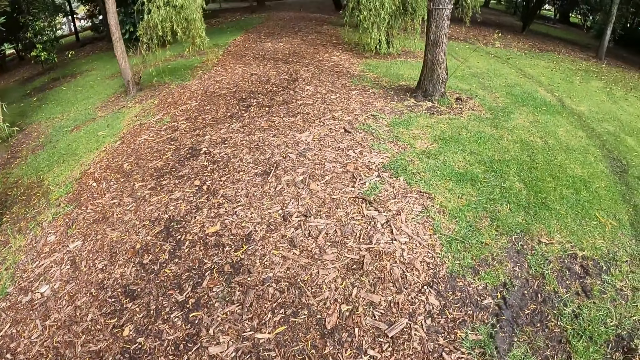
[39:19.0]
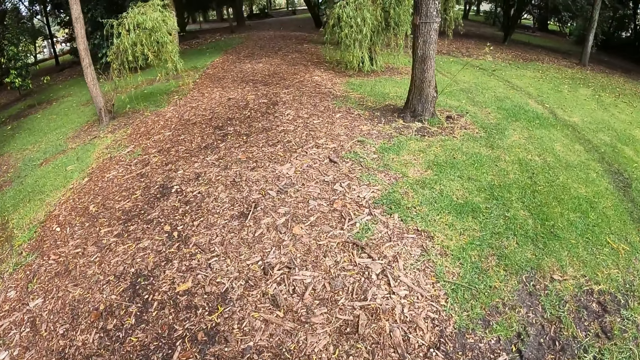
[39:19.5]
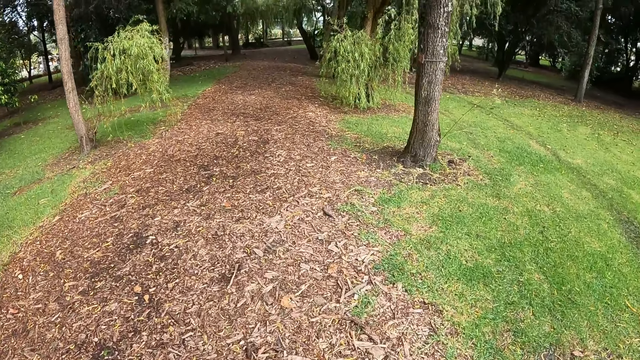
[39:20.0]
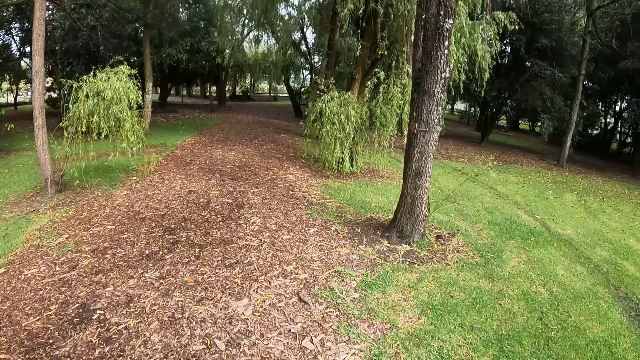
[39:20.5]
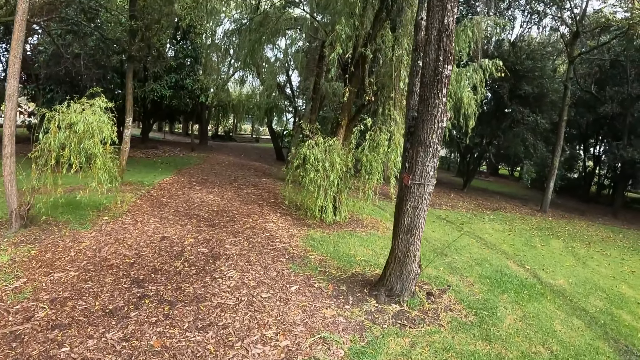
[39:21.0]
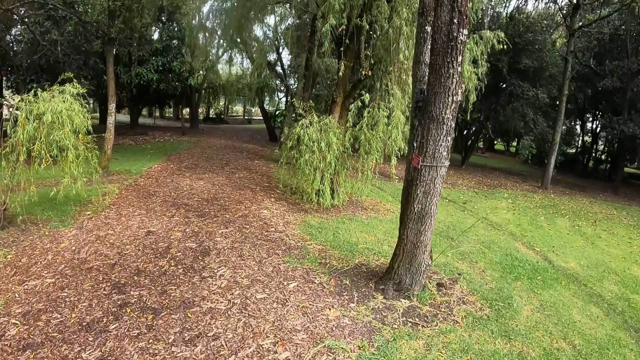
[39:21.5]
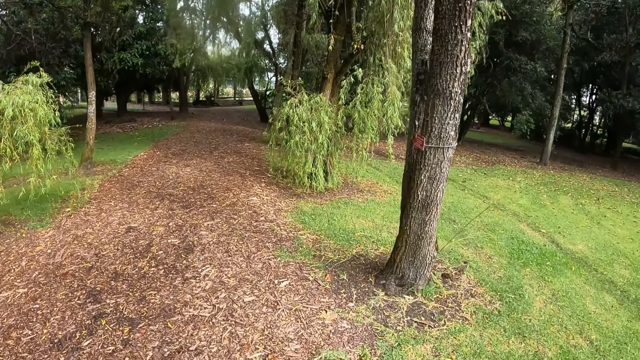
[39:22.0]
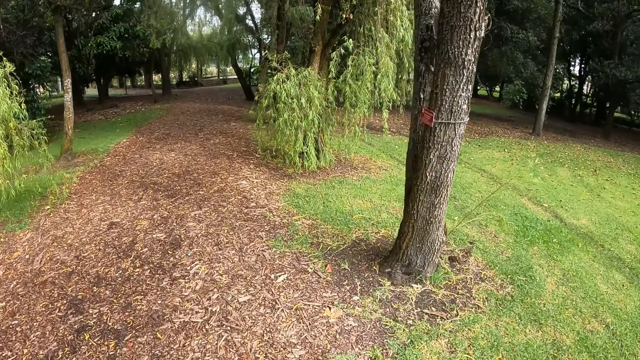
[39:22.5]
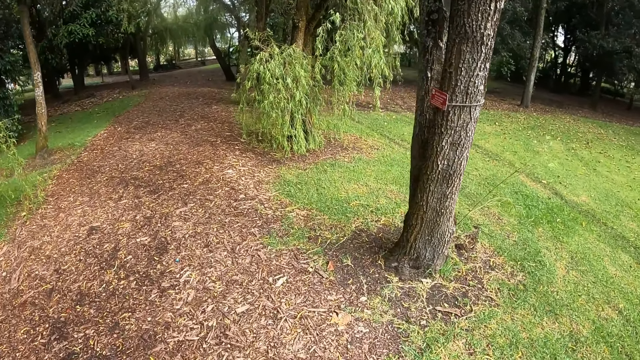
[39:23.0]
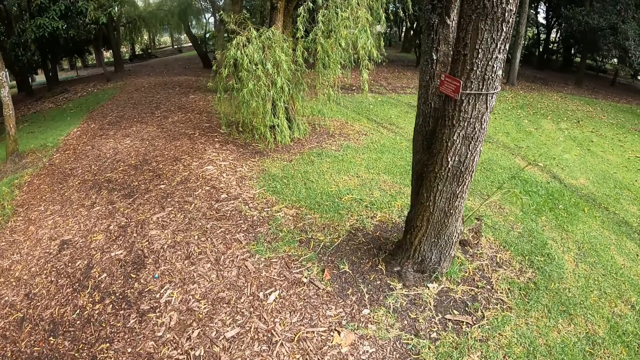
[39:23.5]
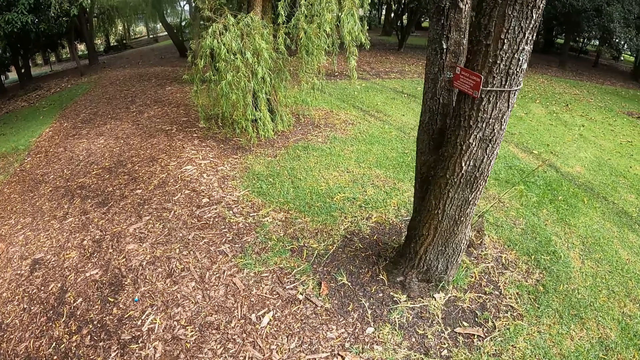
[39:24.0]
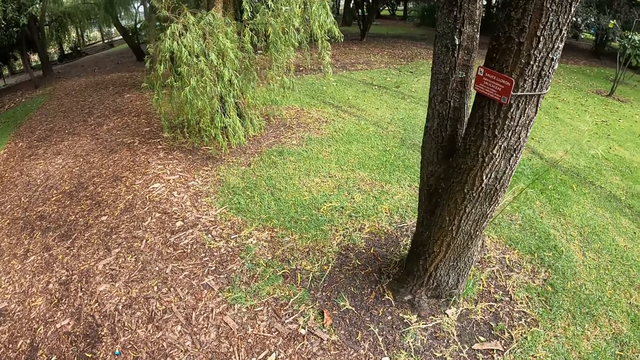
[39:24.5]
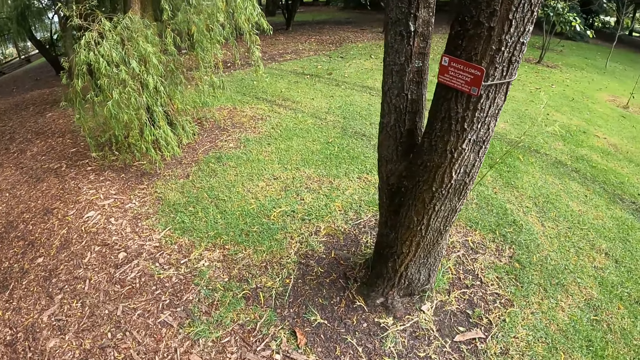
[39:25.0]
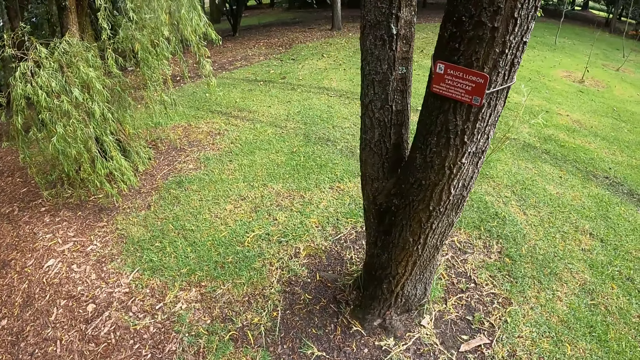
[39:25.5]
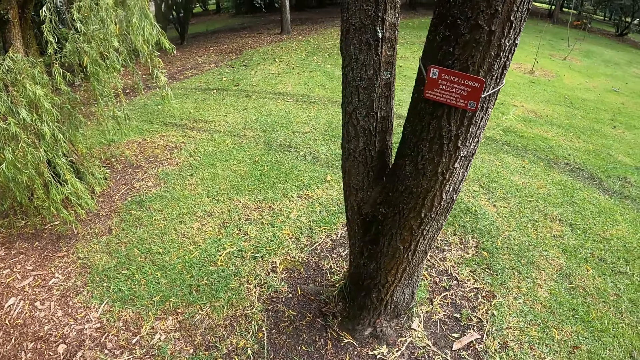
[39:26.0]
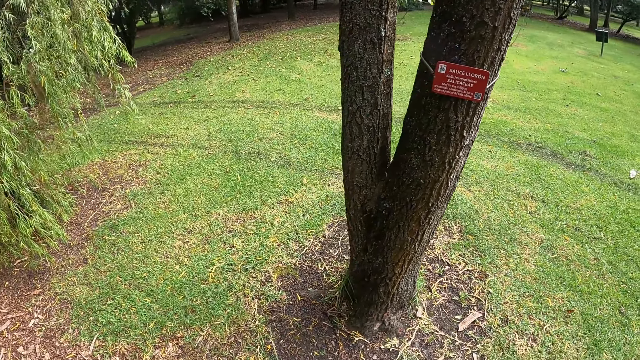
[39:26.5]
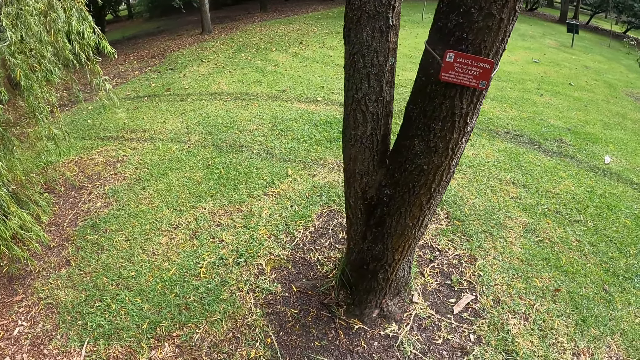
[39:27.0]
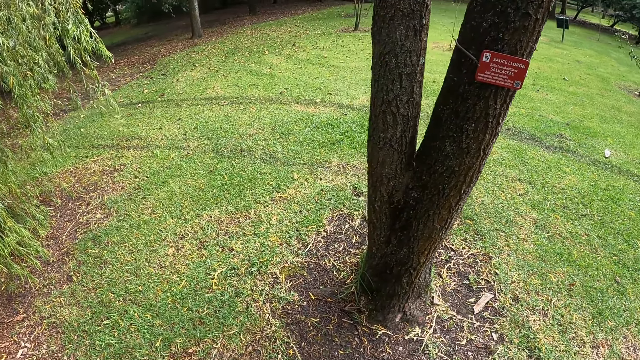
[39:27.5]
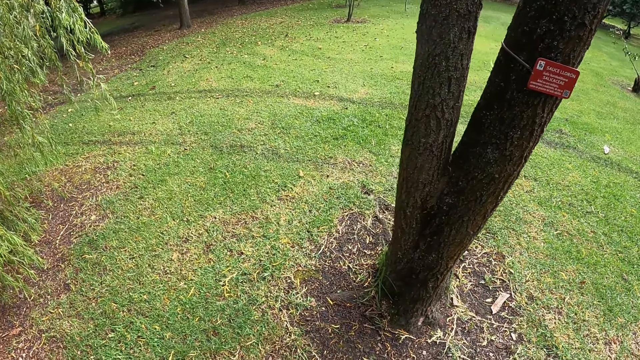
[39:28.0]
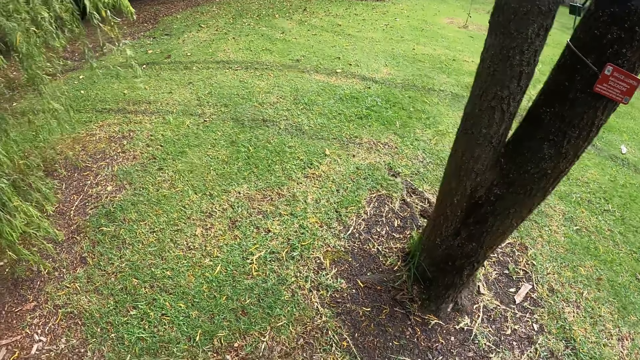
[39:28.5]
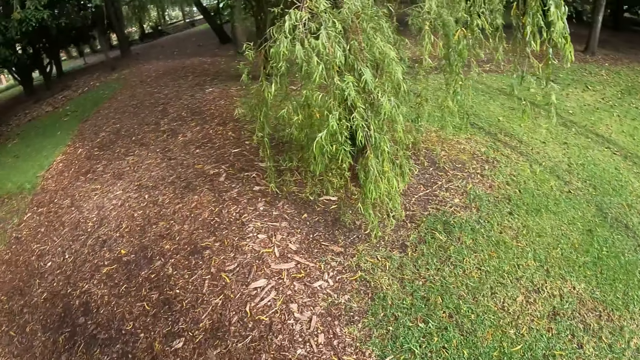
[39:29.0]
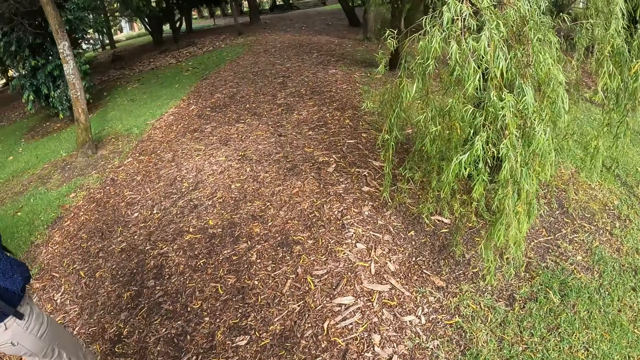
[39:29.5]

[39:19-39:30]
The camera wearer looks at the dry leaves on the ground. They look at the trees. They look at the tree labeling.

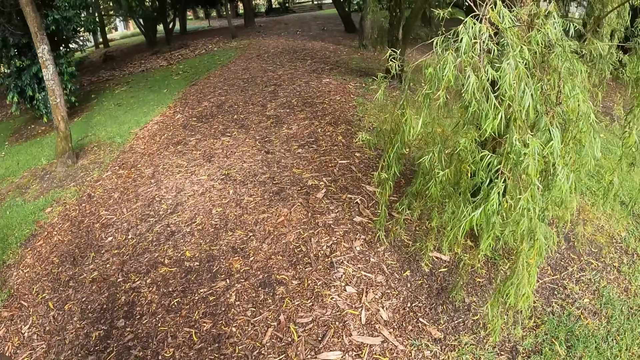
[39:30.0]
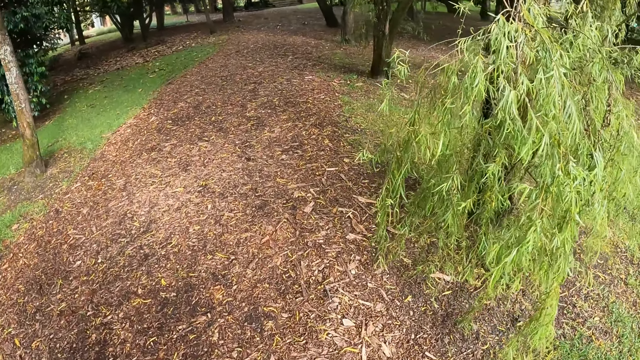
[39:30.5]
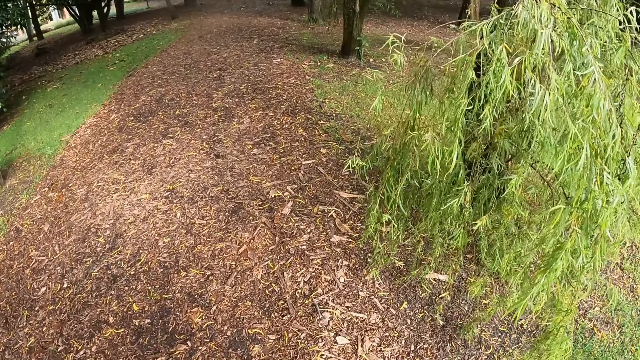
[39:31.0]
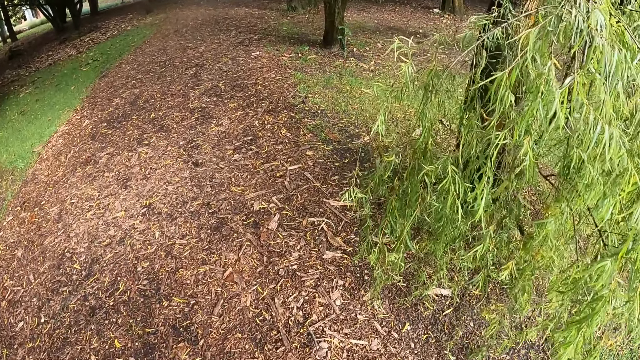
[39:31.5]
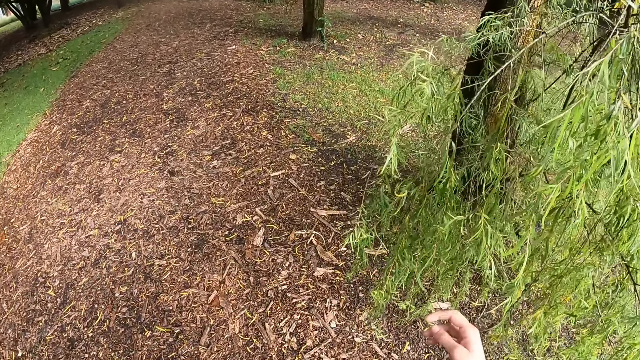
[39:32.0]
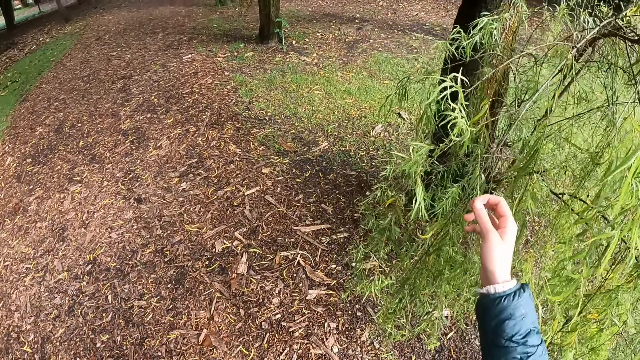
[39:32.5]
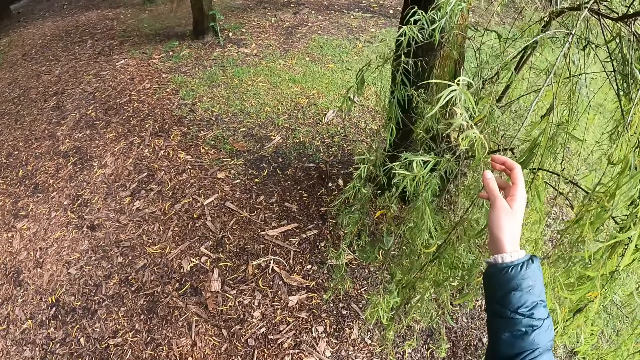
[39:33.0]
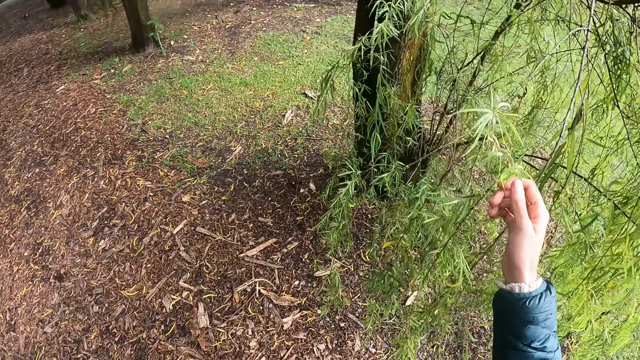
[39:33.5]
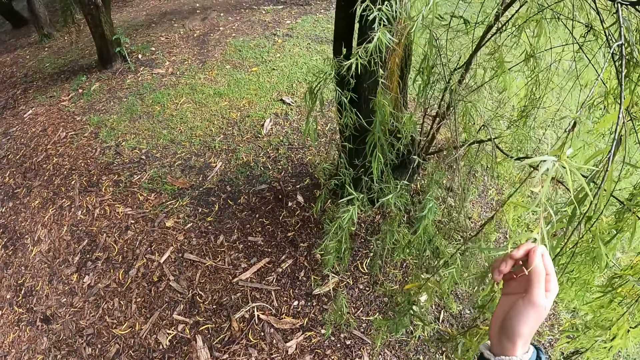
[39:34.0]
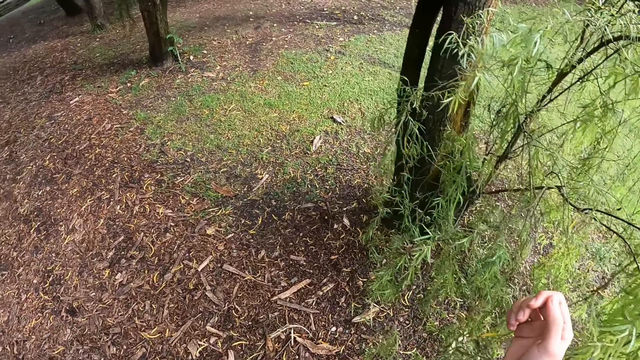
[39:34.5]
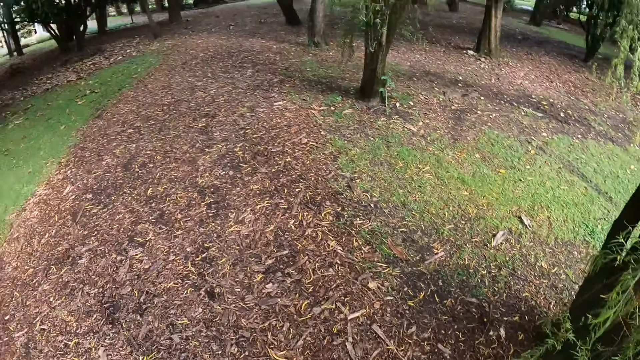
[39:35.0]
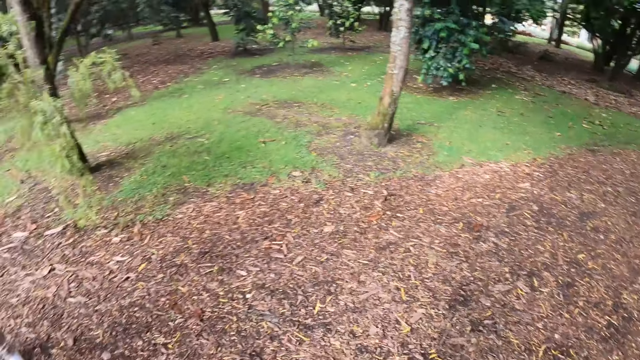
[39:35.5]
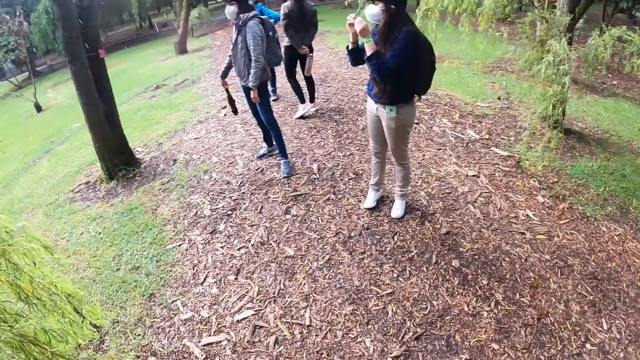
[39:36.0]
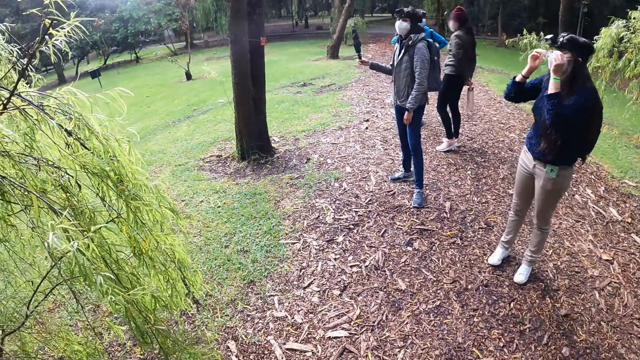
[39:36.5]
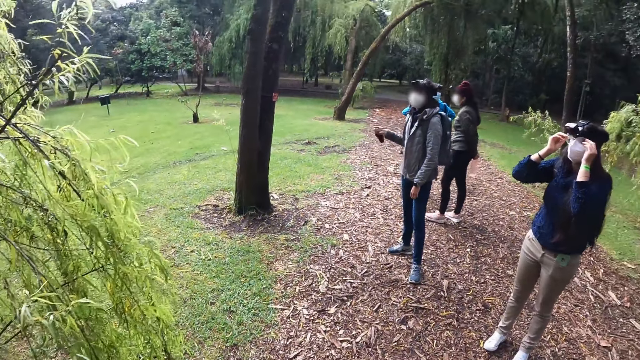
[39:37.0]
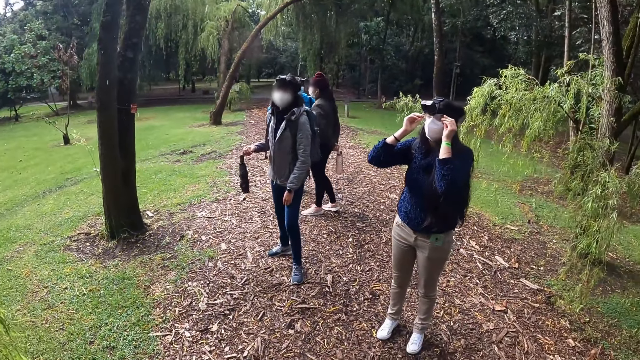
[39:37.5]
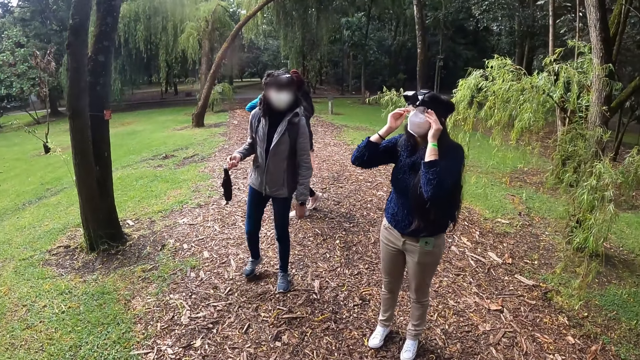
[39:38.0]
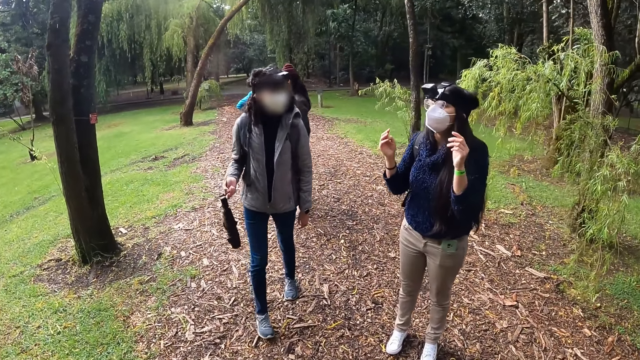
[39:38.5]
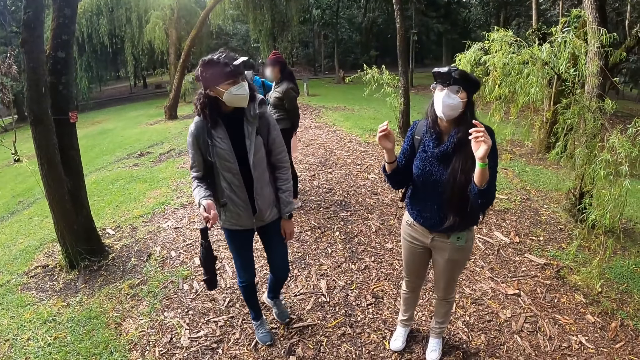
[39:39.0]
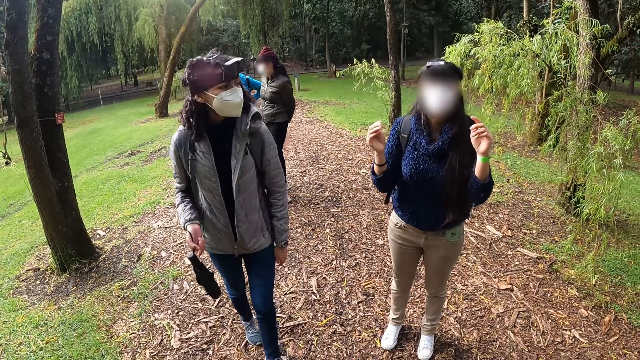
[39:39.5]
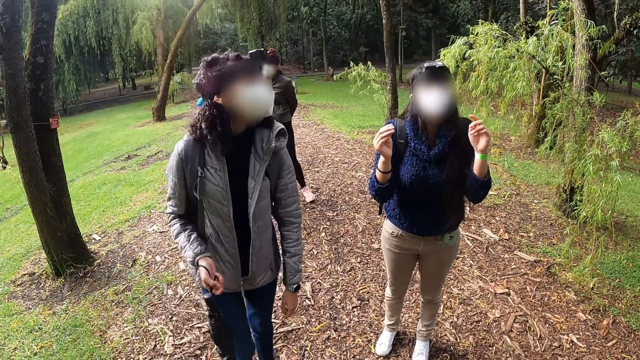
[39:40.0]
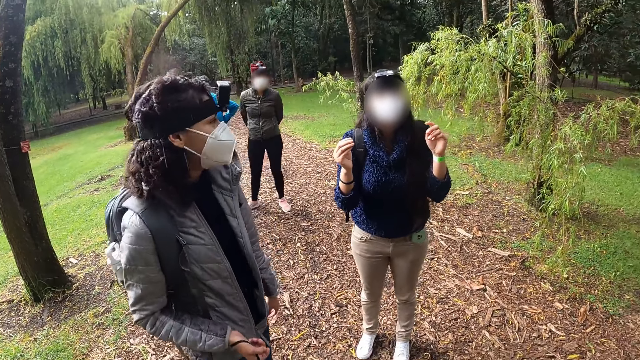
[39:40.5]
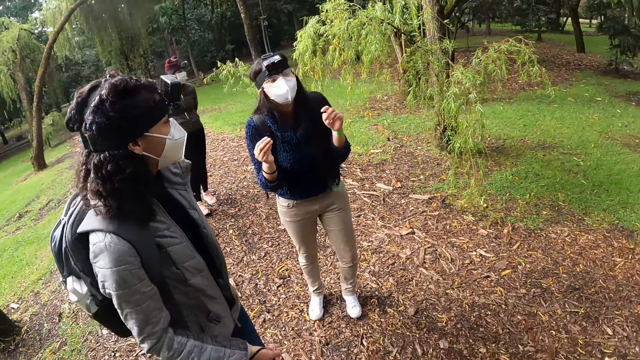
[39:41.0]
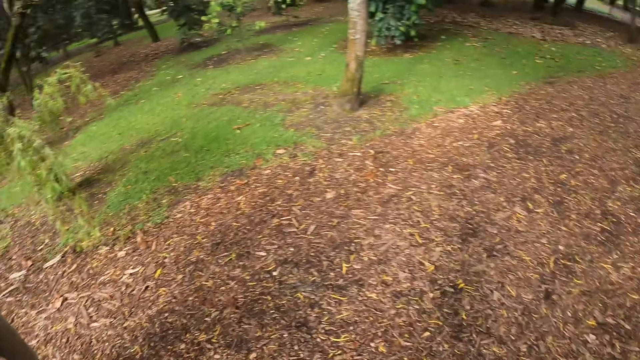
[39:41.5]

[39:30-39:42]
The camera wearer runs her right hand through some leaves in a plant. She holds a leaf. She looks at a person and another person.
